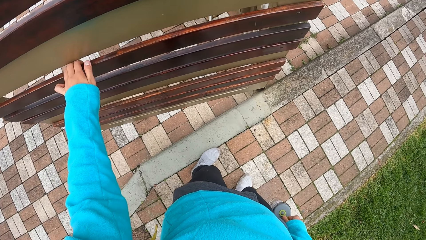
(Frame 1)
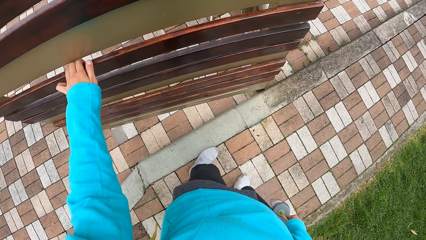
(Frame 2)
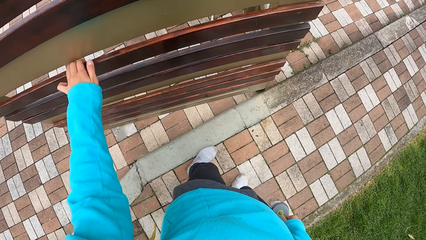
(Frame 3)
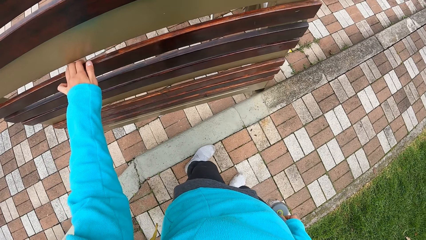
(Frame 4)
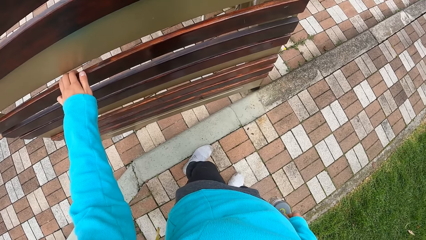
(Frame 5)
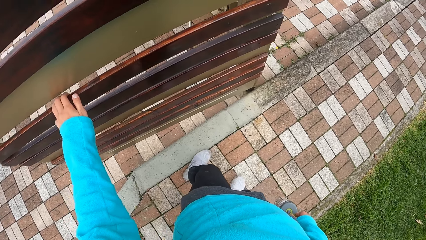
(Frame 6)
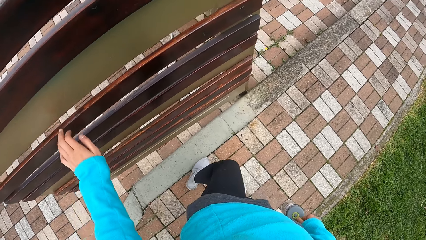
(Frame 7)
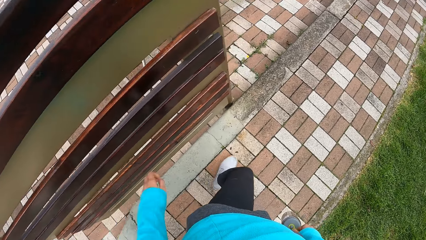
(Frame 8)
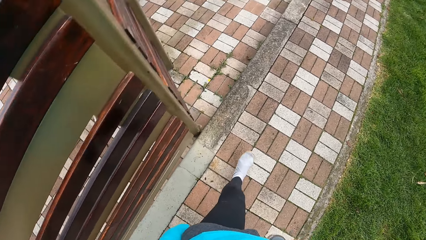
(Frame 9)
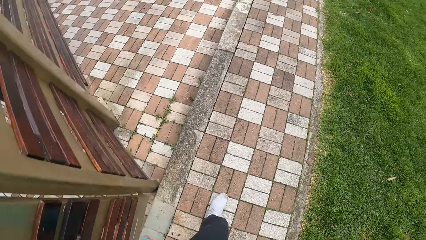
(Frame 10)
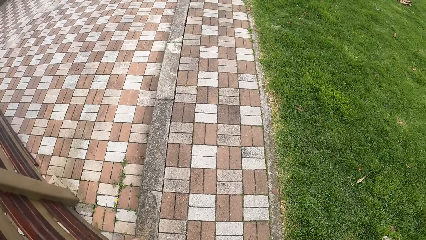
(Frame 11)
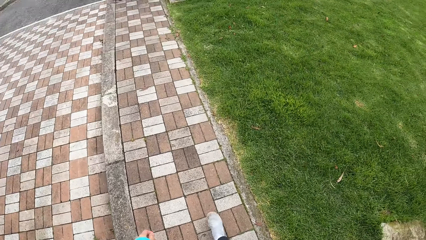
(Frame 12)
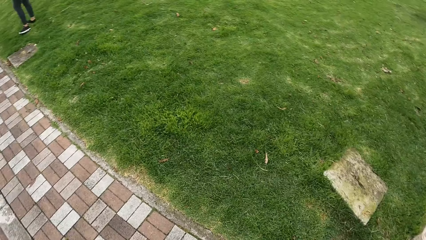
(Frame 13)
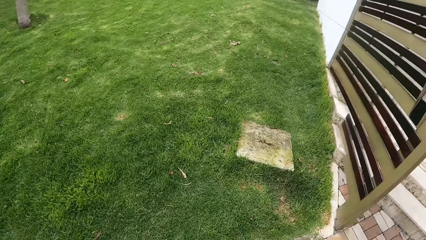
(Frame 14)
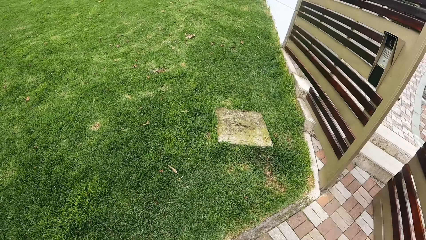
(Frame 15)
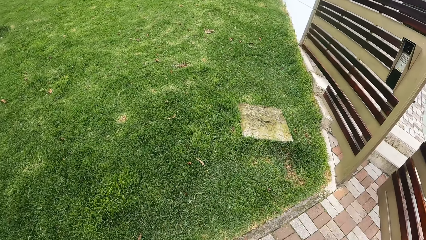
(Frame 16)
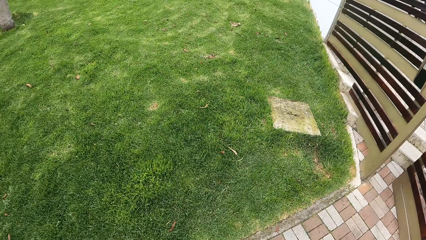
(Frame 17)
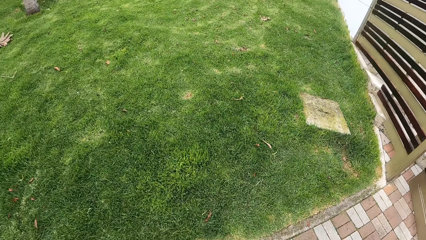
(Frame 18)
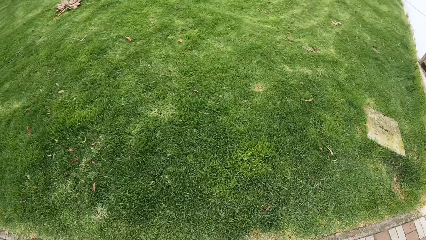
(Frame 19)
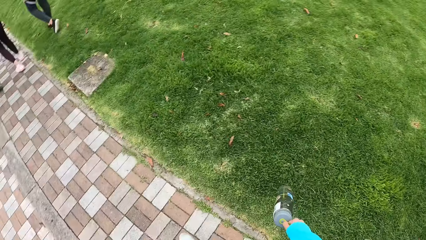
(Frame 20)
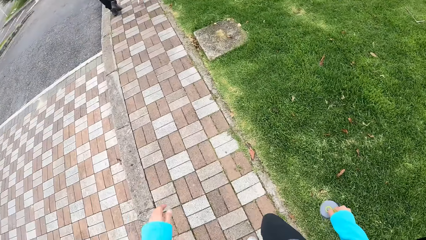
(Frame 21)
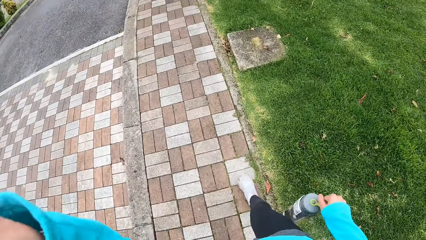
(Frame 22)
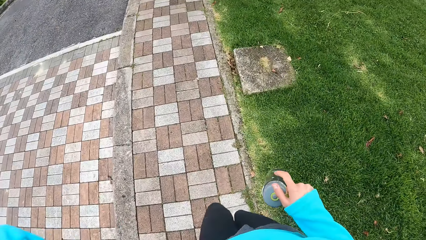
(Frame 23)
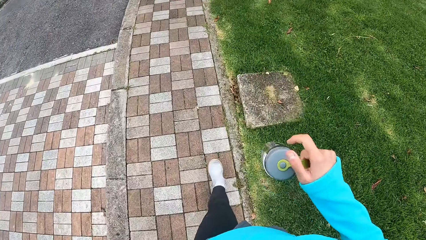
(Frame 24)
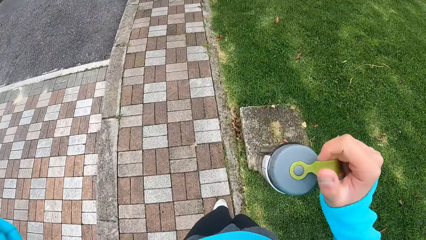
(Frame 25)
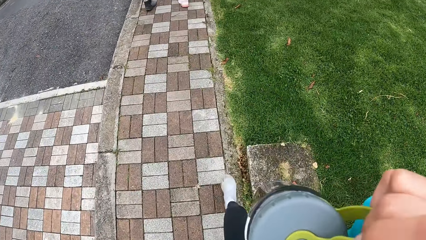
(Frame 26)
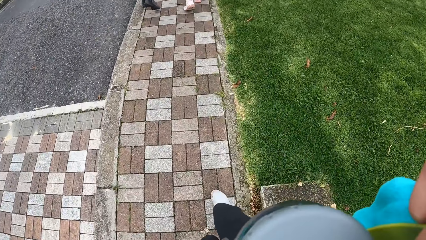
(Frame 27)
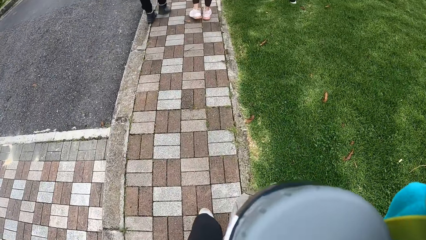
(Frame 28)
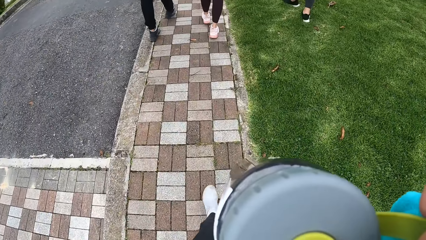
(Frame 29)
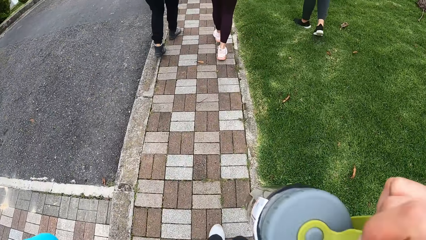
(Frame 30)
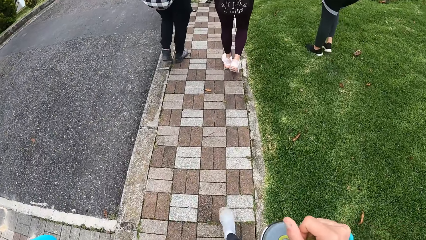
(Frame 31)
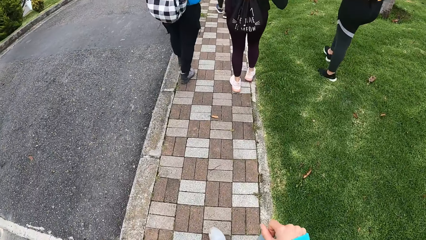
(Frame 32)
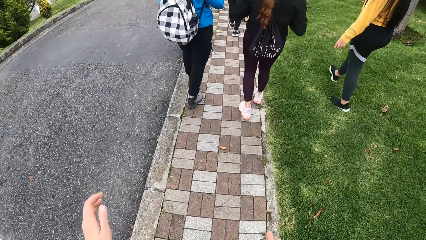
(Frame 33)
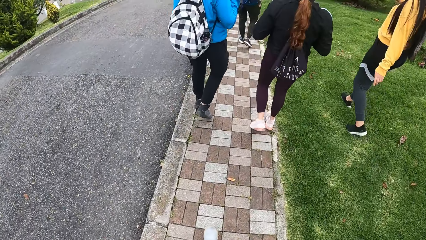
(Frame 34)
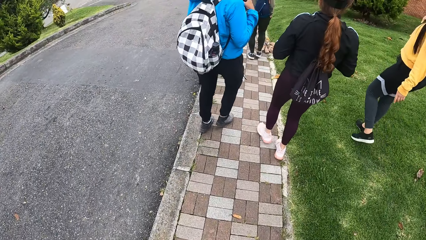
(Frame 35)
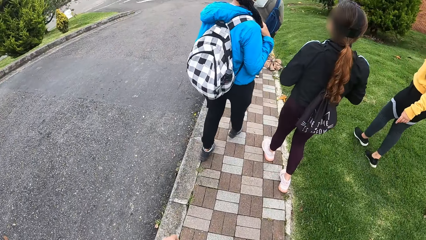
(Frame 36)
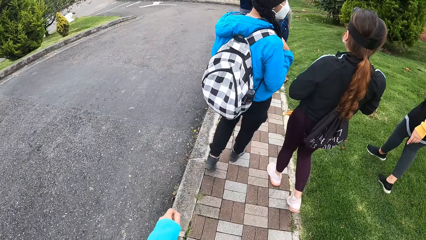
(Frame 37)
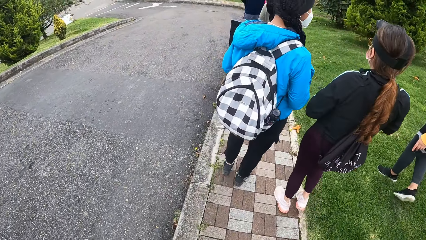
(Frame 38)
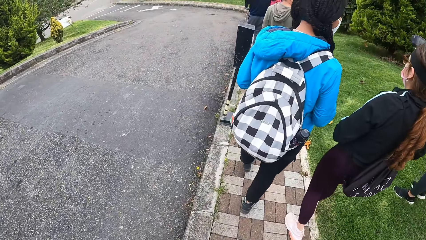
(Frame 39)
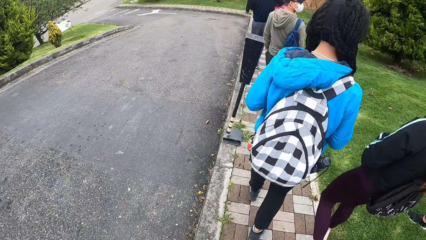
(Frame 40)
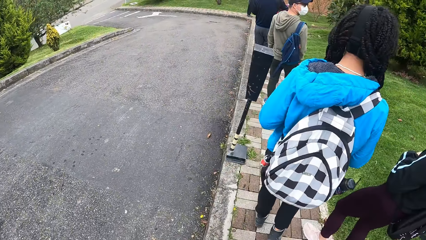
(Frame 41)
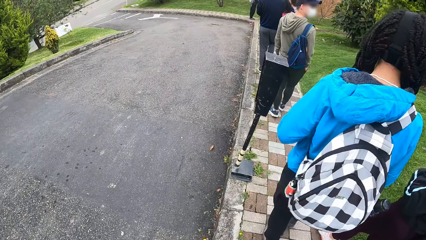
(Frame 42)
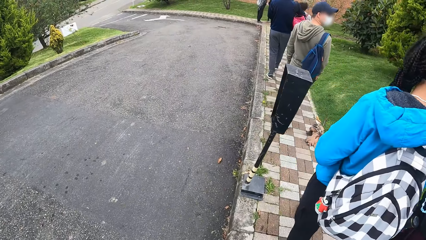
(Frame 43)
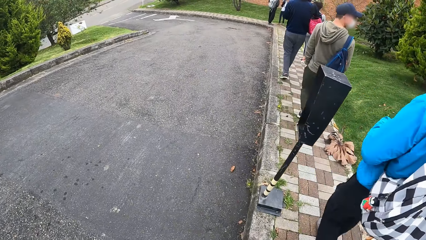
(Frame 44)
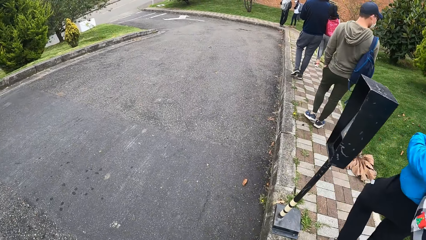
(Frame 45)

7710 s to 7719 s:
The camera wearer closes the gate with her left hand and walks.

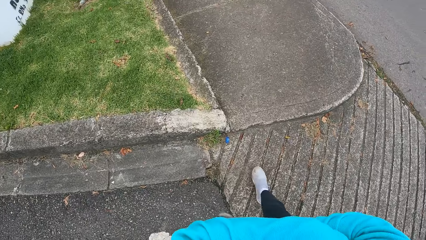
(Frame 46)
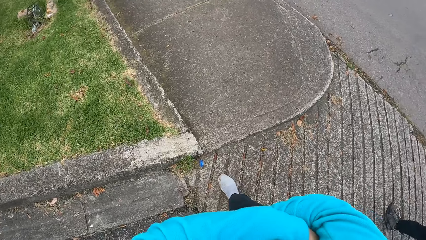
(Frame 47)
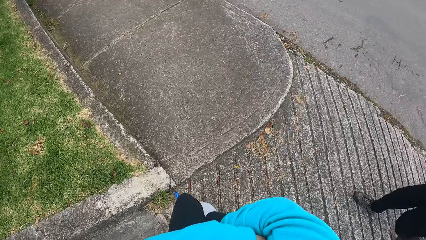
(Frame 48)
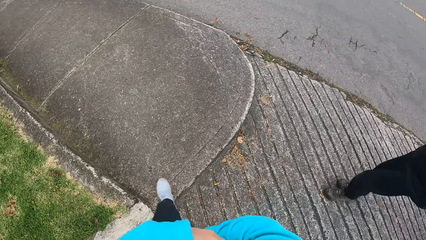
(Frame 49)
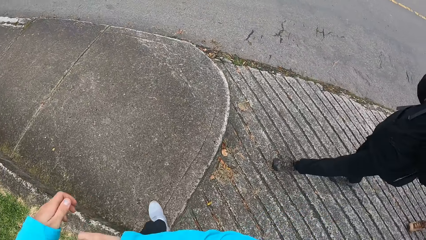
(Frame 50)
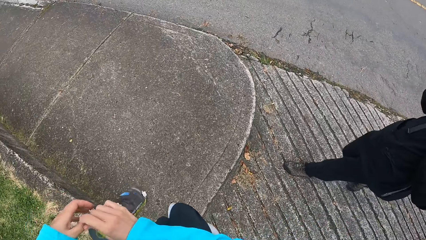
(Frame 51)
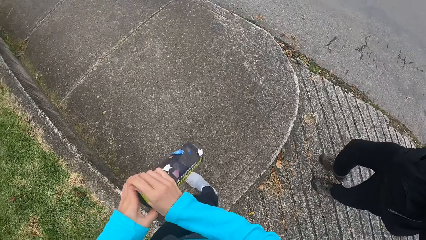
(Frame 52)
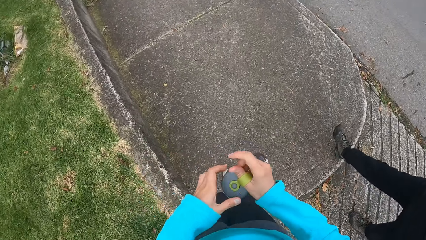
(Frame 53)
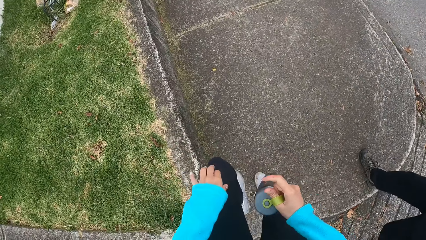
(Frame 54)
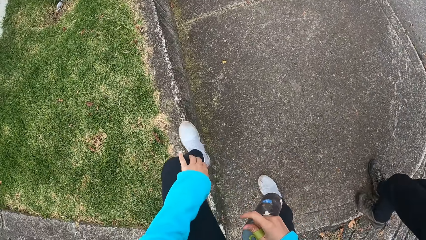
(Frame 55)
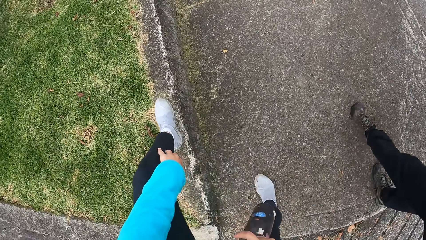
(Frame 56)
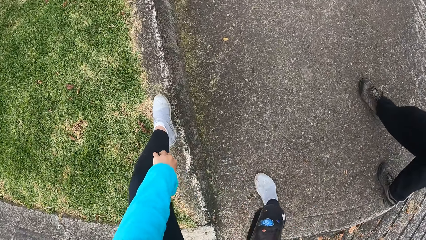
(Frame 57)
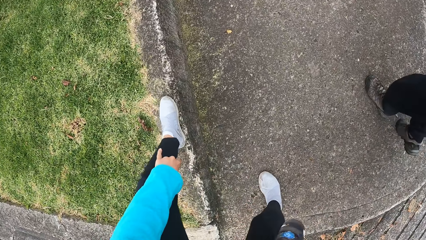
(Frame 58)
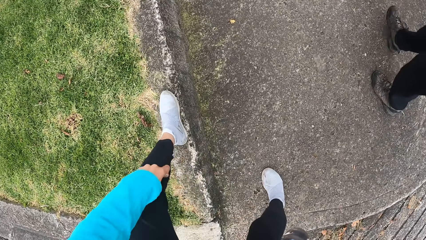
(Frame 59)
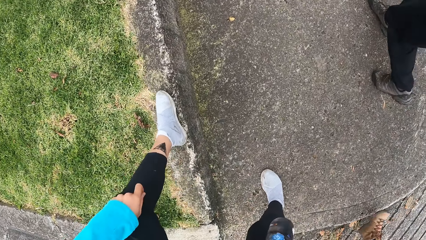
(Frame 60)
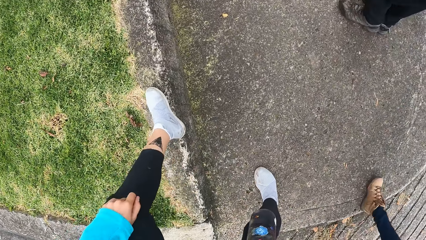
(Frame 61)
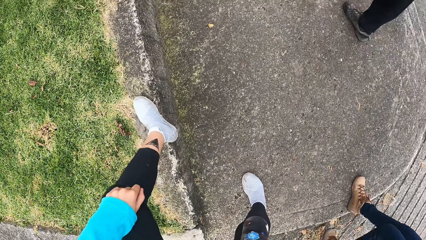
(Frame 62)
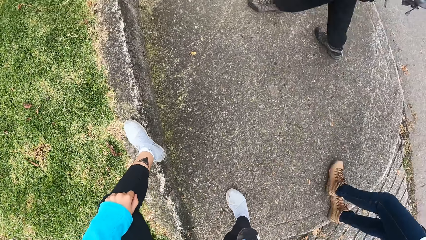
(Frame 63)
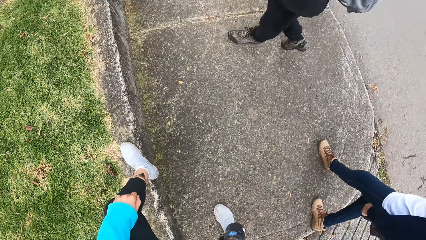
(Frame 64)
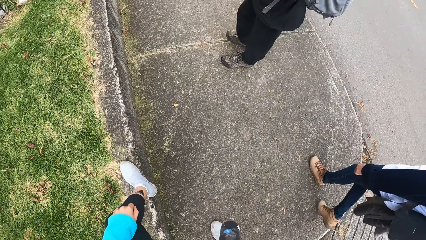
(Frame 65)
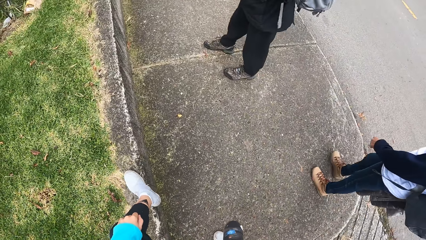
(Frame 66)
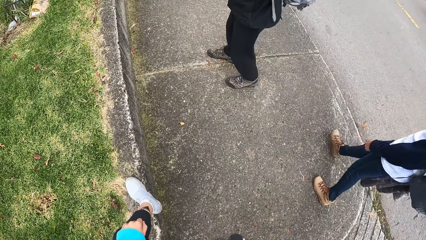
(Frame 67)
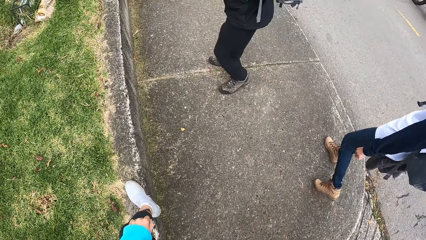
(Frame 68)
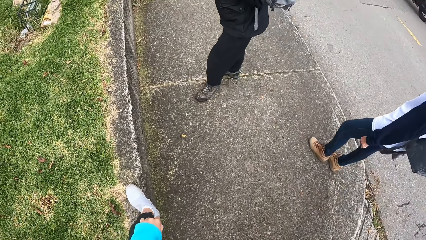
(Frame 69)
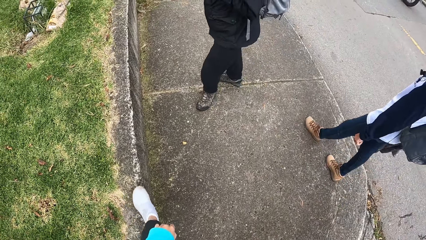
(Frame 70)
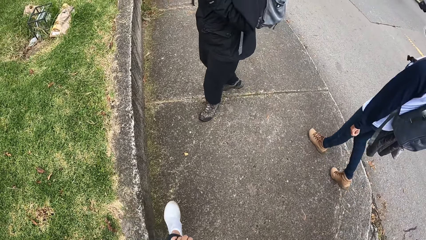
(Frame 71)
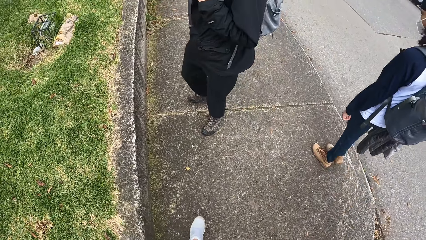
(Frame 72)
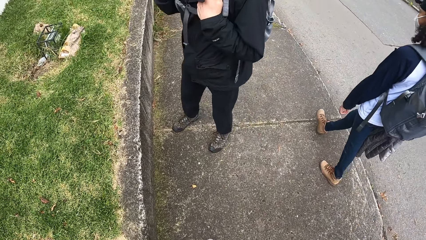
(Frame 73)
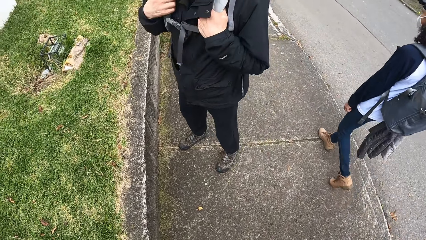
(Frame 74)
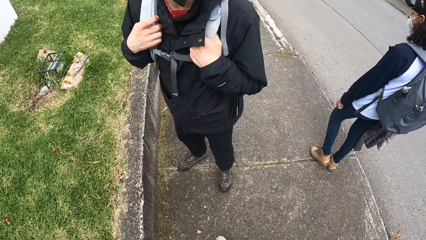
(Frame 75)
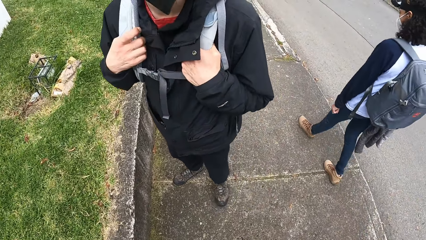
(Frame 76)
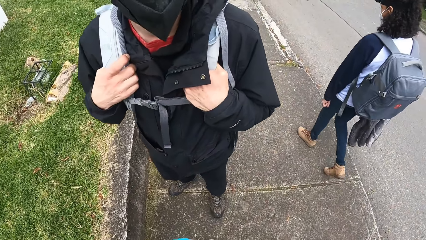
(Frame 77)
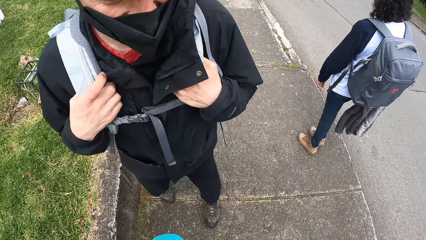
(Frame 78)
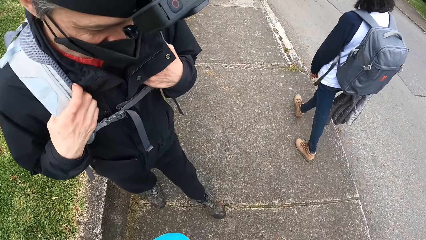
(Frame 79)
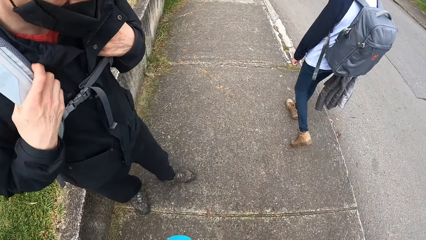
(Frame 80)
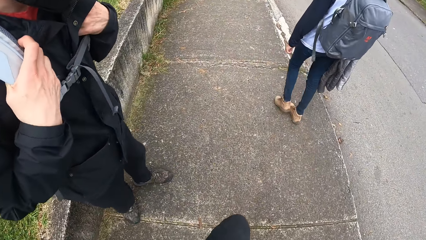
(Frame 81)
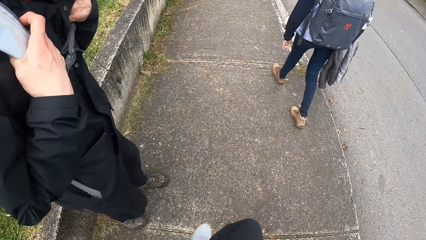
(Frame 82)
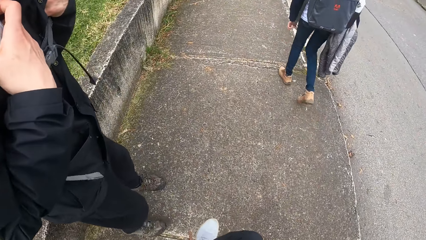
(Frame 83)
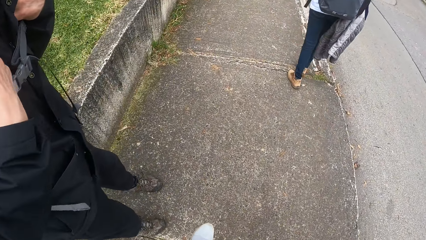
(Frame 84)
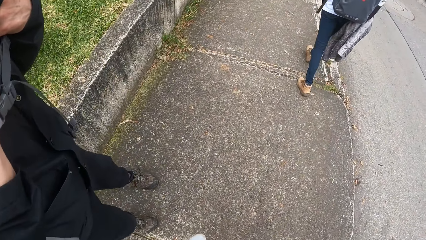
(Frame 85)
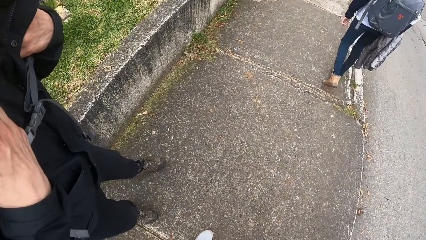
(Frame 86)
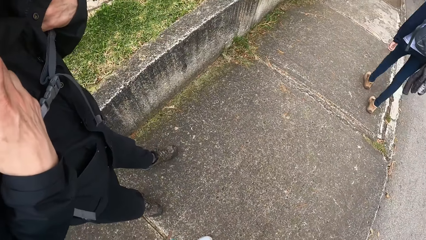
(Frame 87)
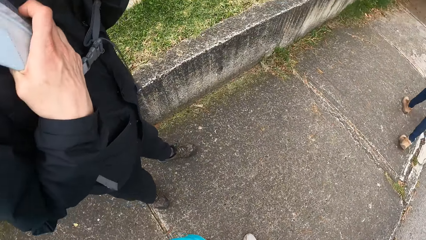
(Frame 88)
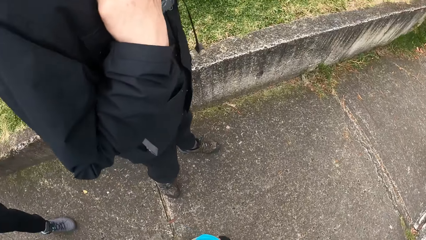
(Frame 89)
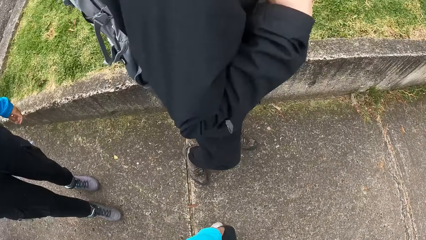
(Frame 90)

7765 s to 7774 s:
The camera wearer adjusts her trouser with both her hands.
